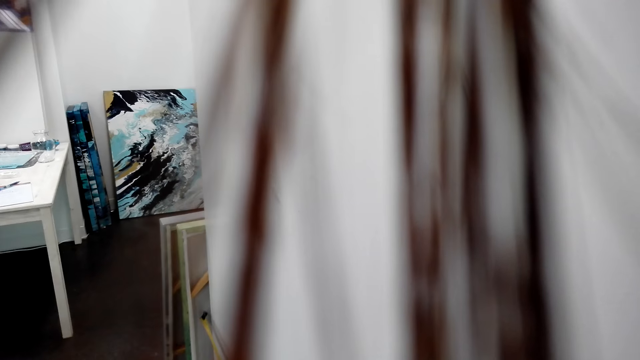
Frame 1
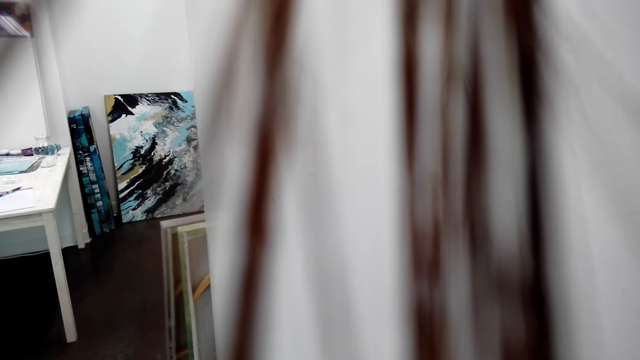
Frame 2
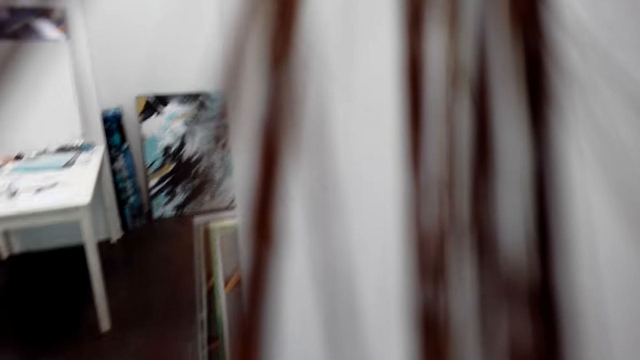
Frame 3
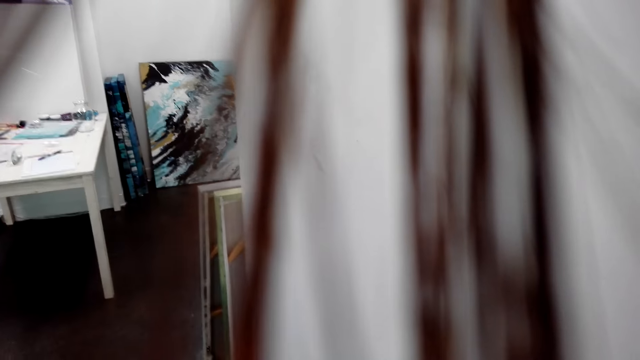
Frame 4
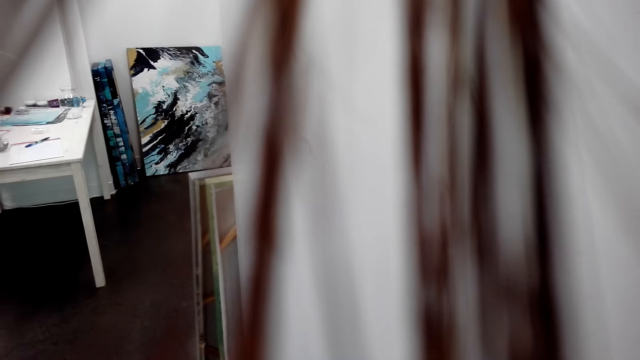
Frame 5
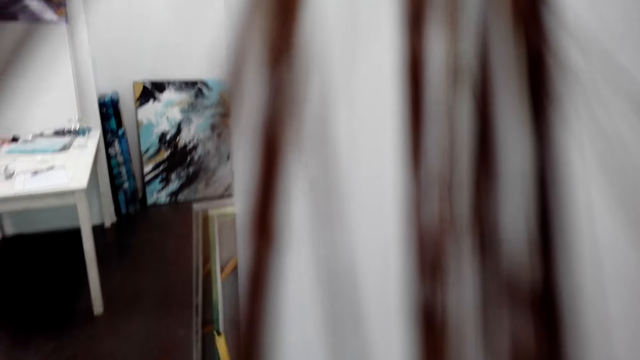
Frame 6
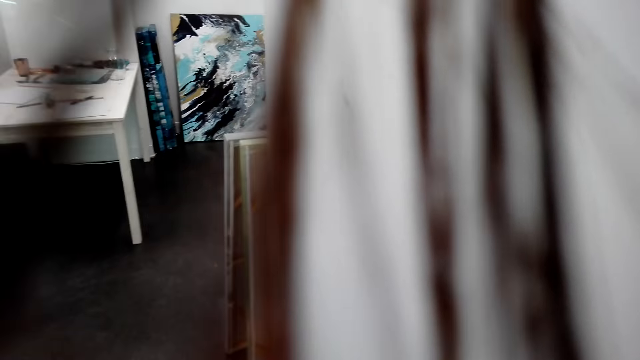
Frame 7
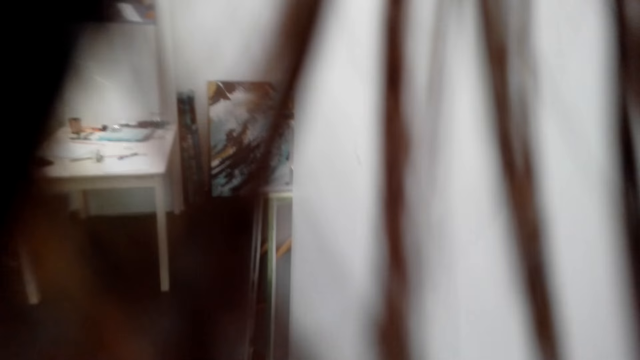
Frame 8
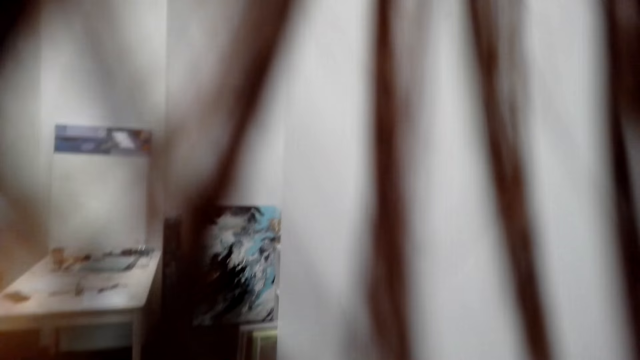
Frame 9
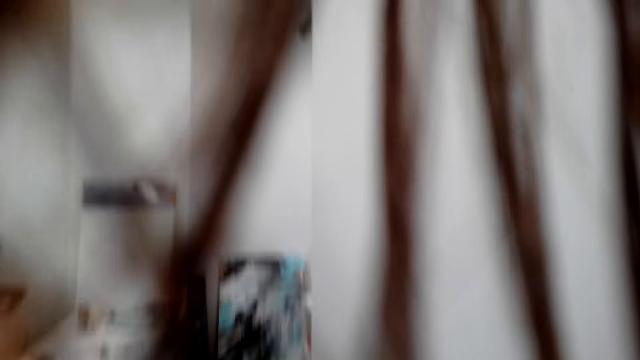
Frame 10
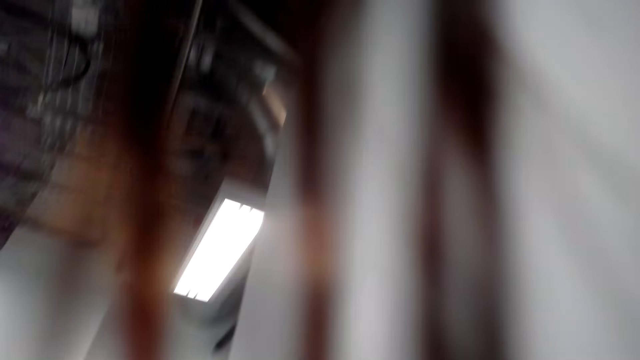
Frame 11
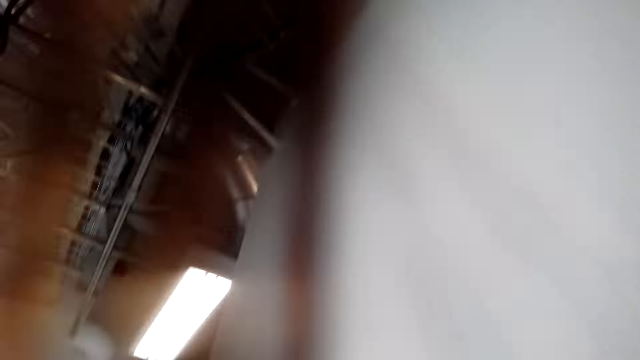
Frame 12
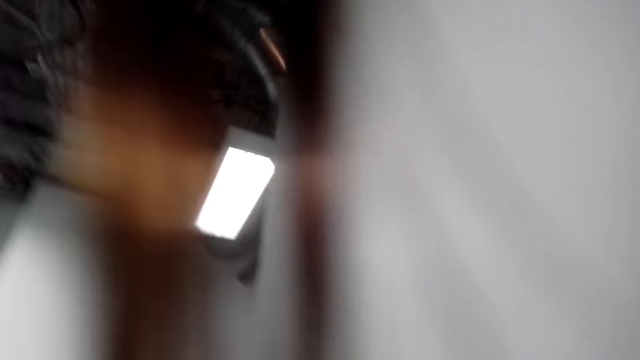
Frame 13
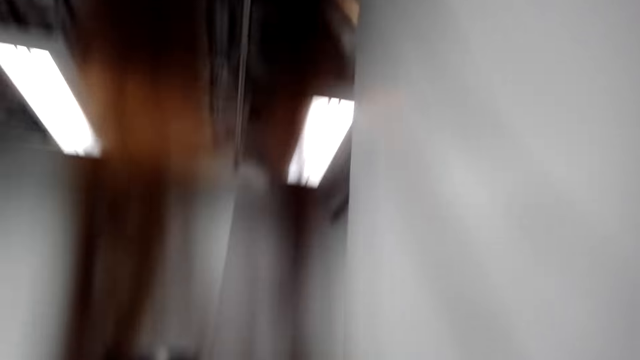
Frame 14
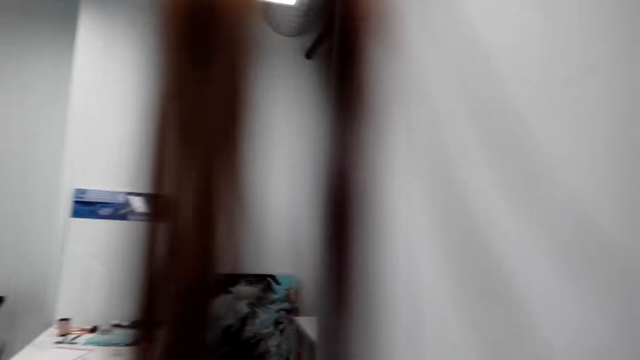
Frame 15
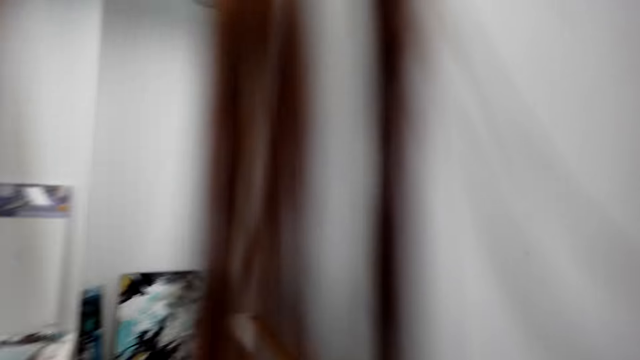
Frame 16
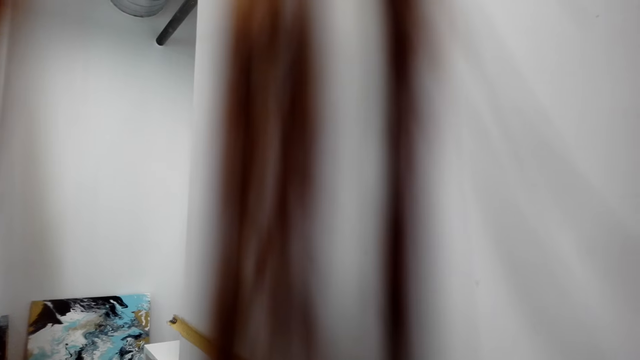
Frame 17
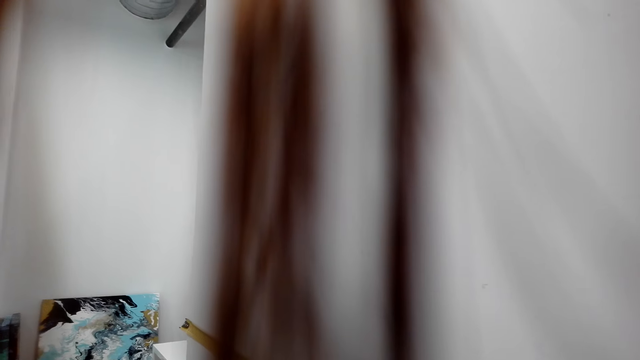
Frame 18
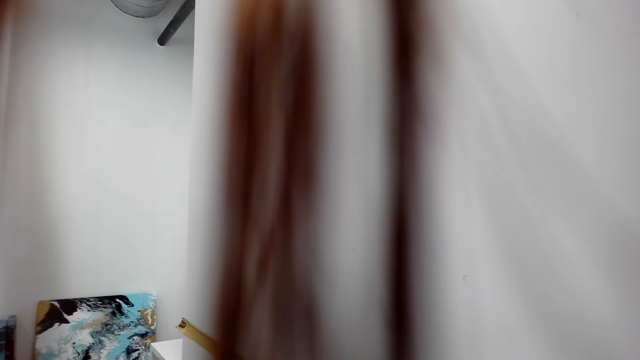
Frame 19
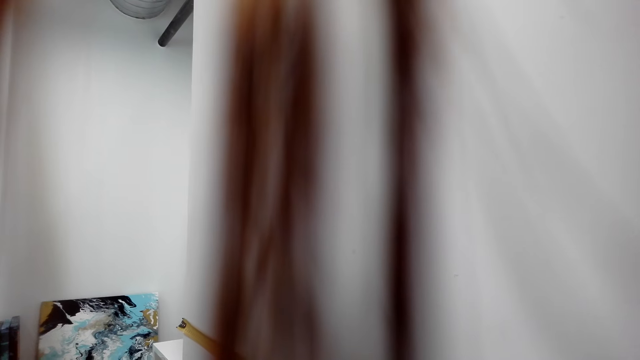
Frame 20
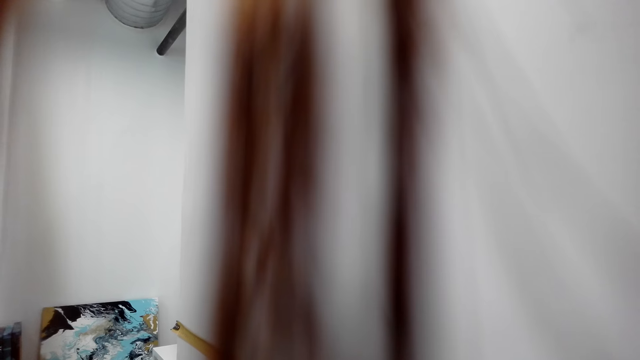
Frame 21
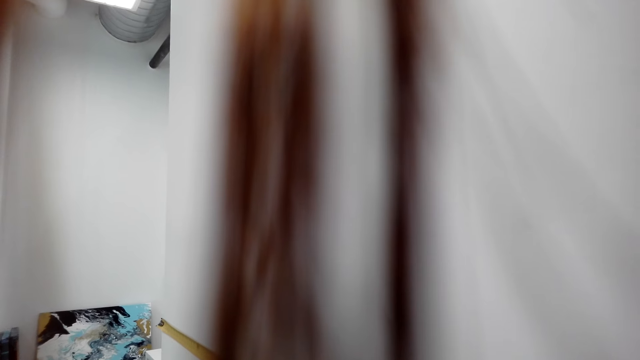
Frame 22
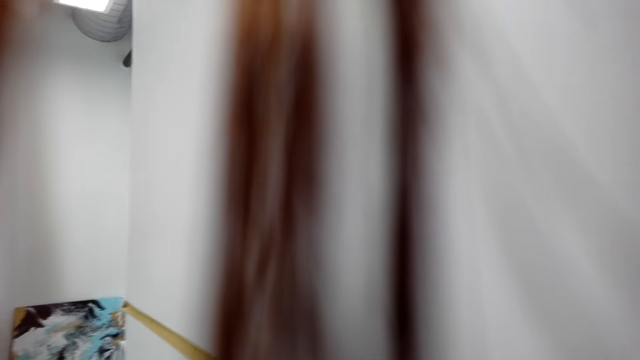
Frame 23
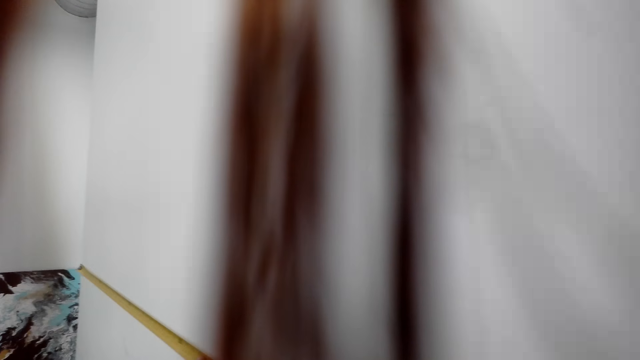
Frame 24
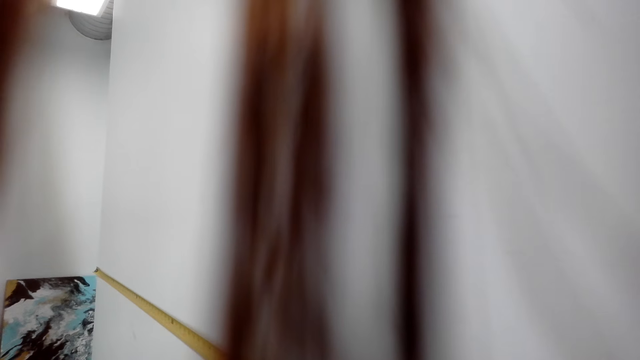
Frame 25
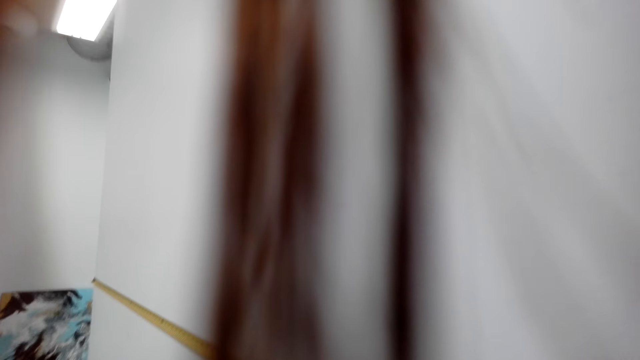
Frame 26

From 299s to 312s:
The camera wearer looks around. They measure the wall with a tape measure.

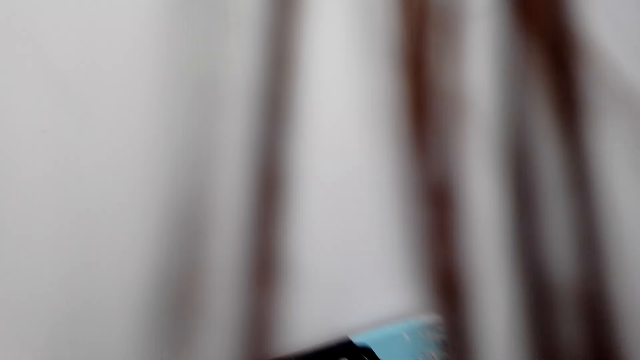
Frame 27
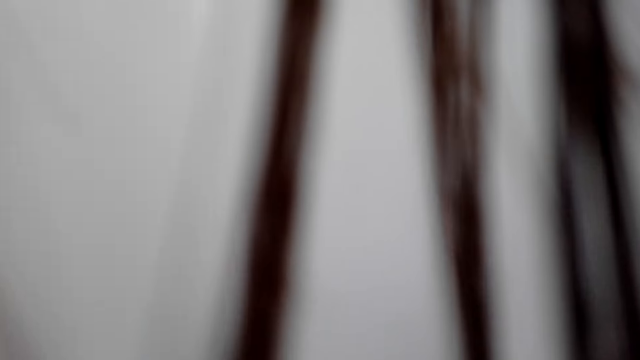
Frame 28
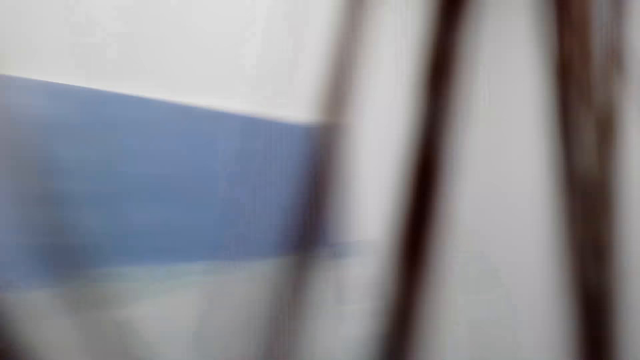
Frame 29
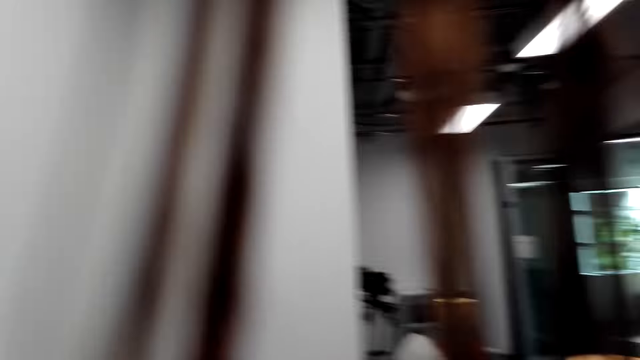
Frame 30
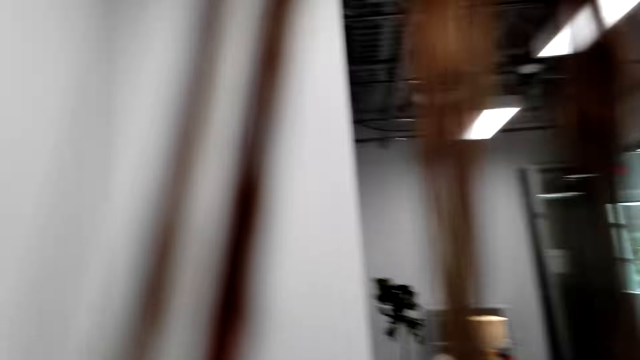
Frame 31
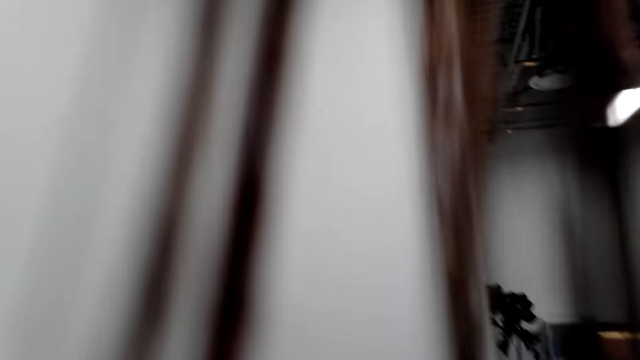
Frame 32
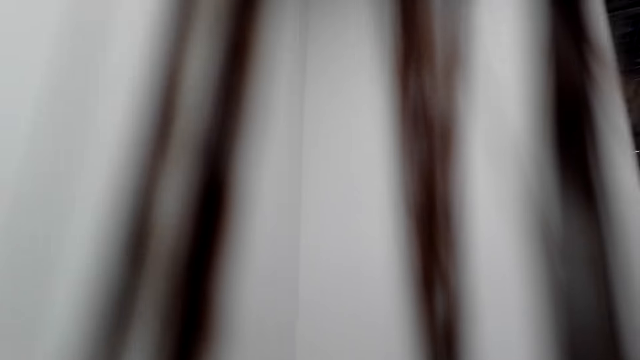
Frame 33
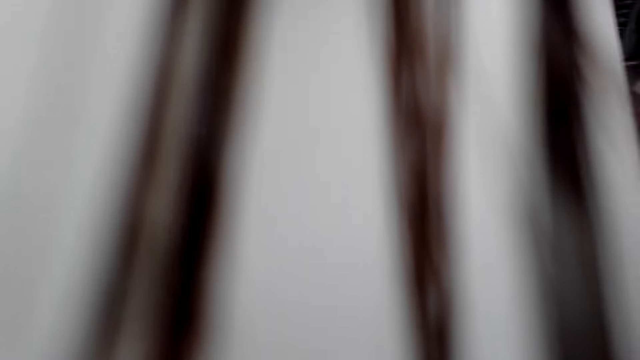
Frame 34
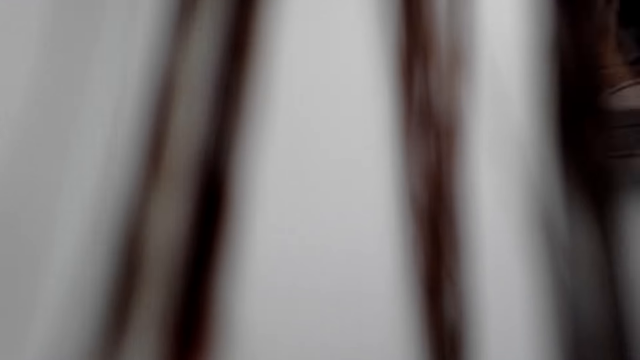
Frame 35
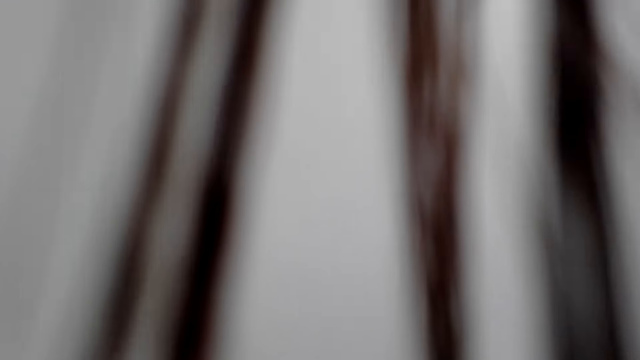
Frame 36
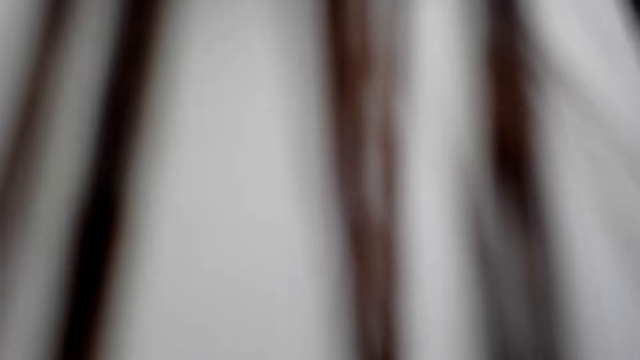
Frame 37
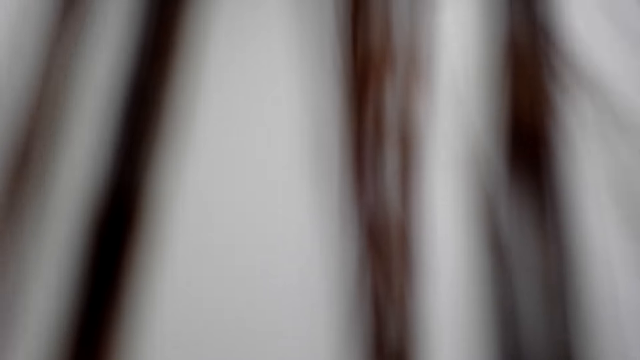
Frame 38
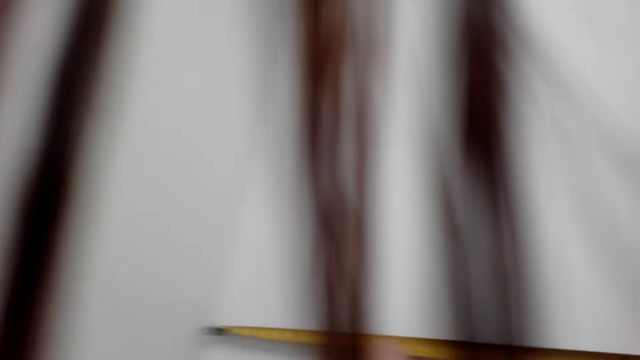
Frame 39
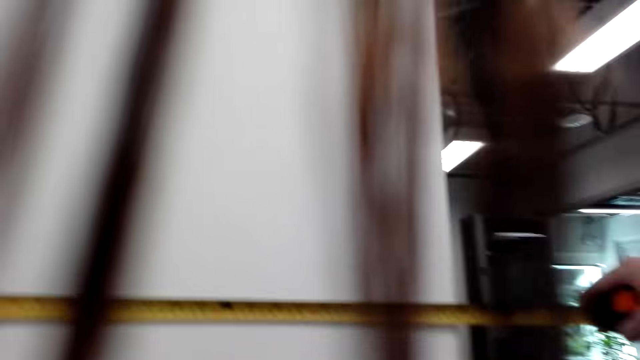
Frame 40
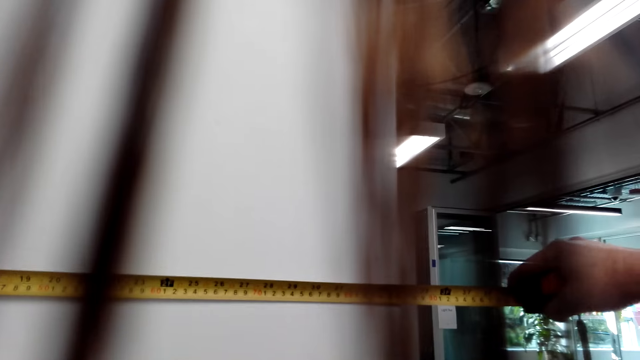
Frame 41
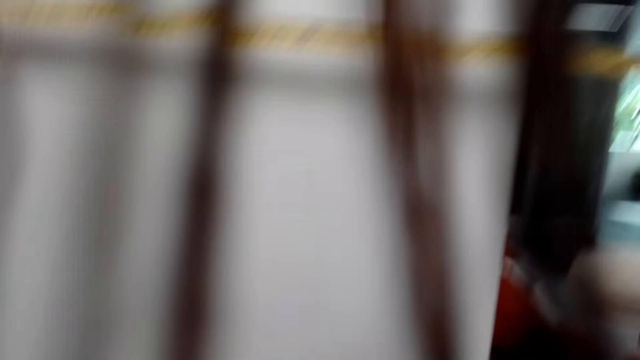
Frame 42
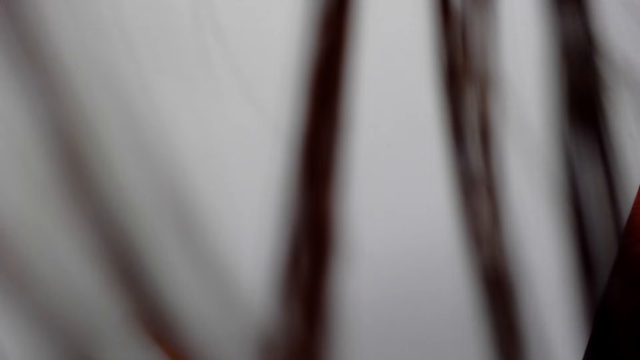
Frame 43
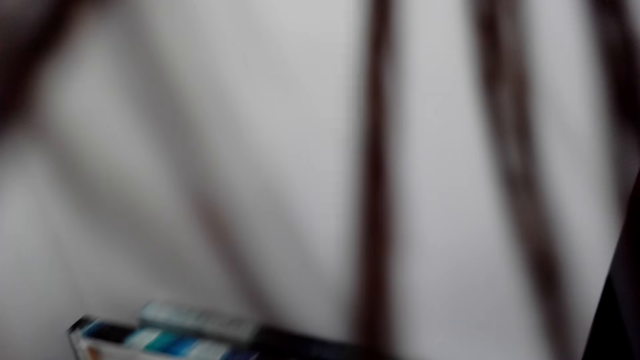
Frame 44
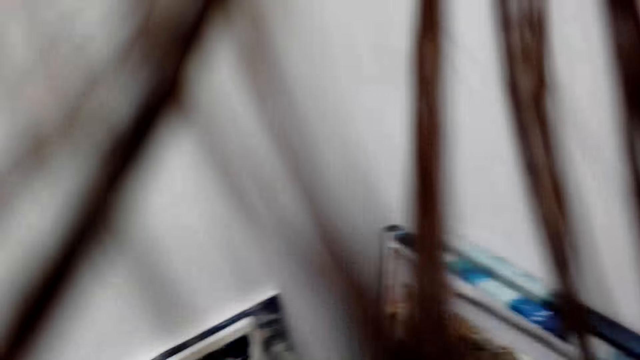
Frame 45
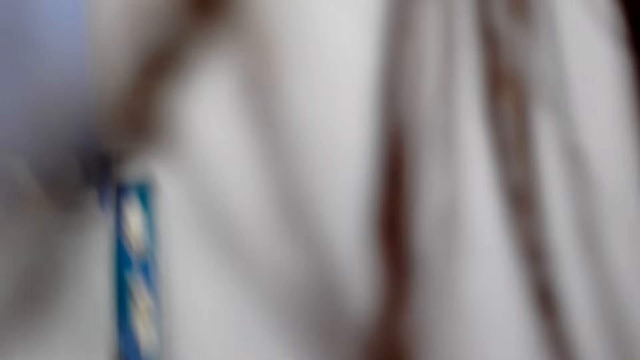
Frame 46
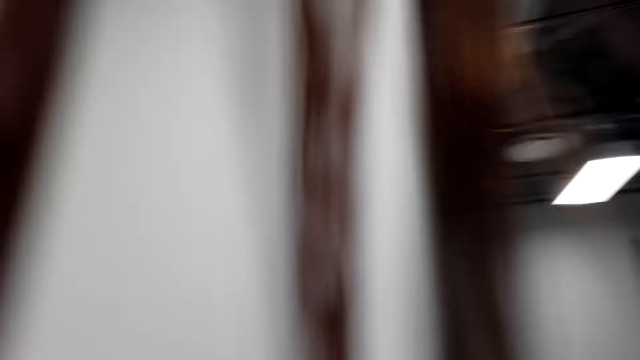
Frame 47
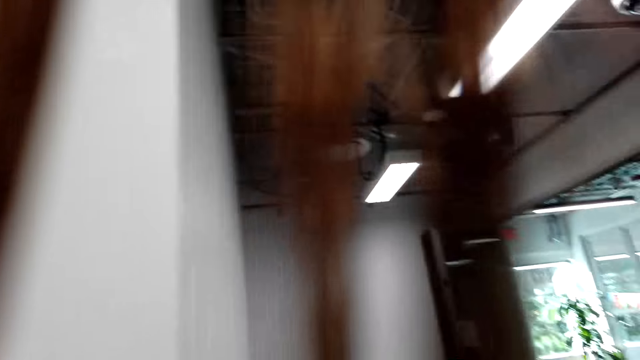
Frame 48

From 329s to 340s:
The camera wearer looks around. They walk around the house. They measure a wall with a tape measure. They look around. They walk in the room.
